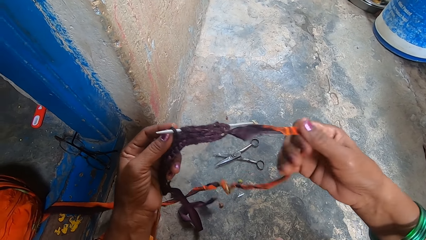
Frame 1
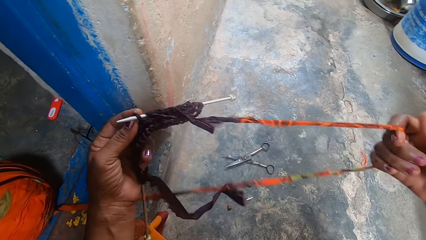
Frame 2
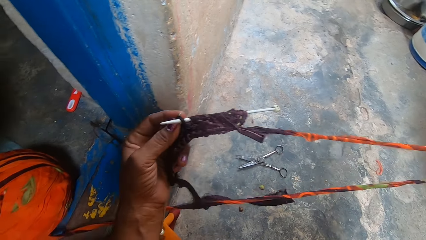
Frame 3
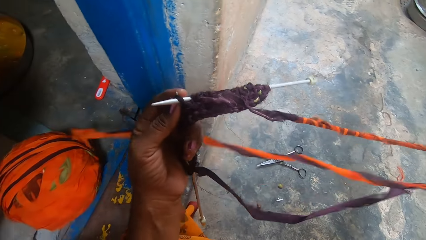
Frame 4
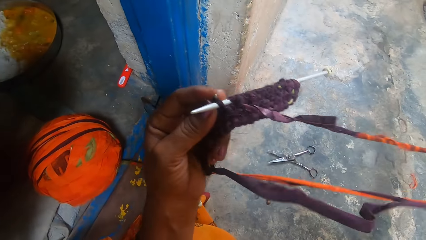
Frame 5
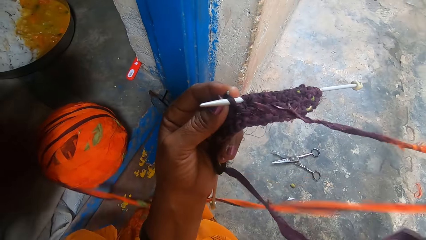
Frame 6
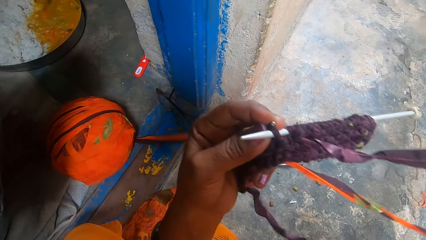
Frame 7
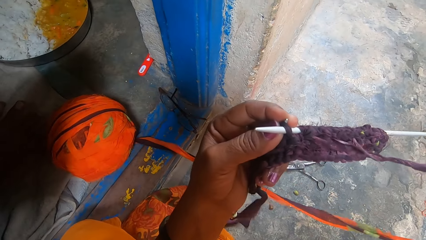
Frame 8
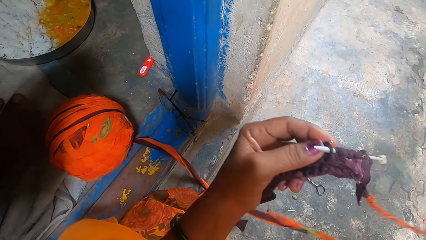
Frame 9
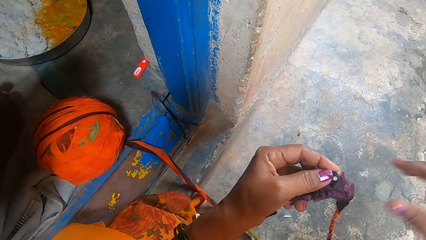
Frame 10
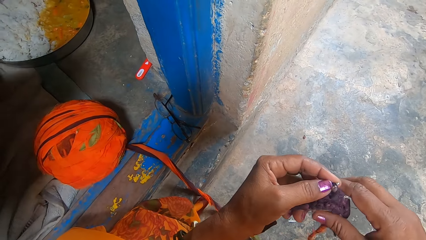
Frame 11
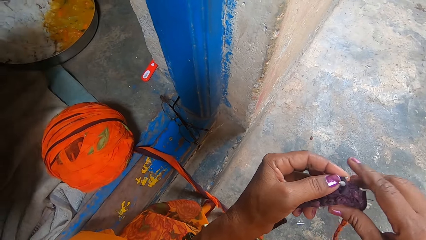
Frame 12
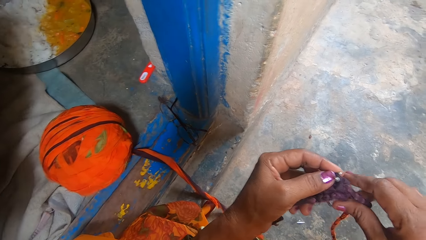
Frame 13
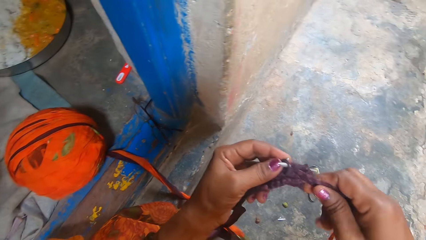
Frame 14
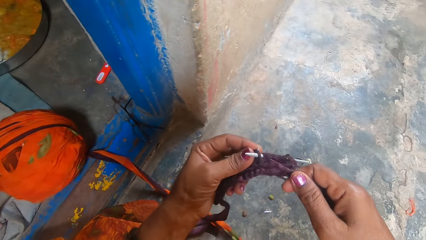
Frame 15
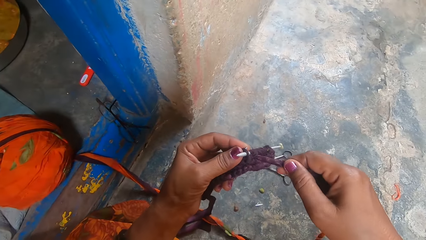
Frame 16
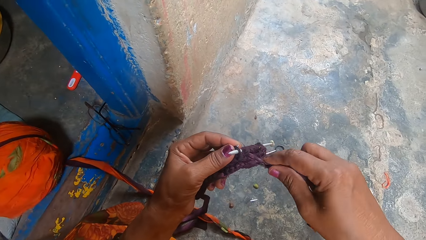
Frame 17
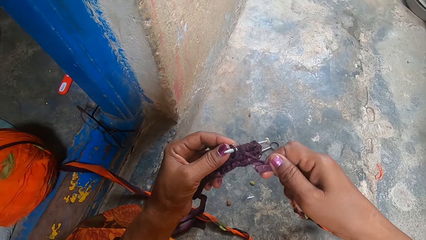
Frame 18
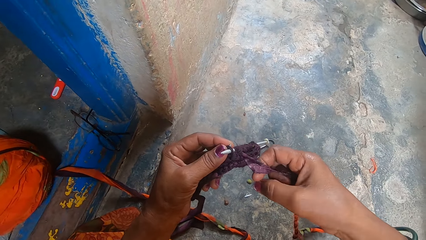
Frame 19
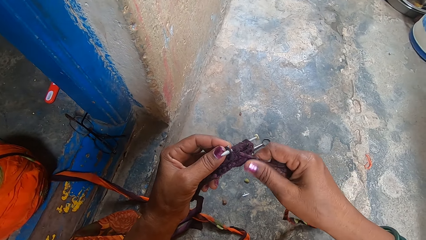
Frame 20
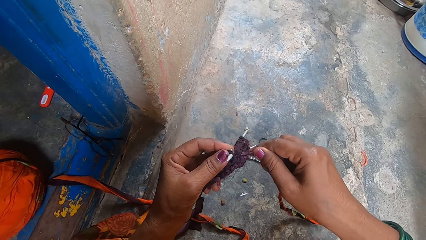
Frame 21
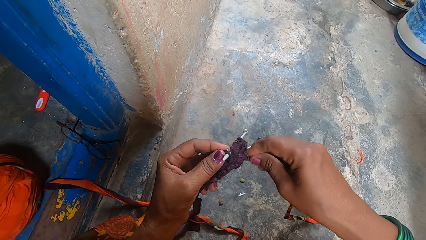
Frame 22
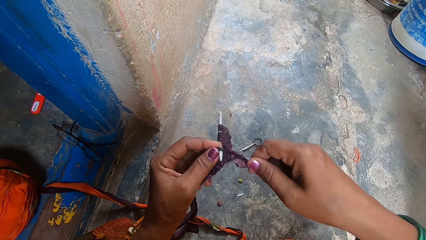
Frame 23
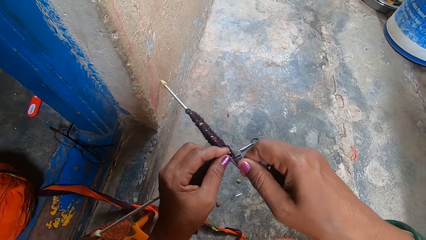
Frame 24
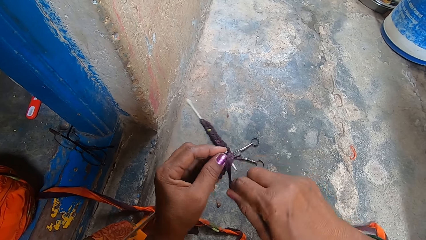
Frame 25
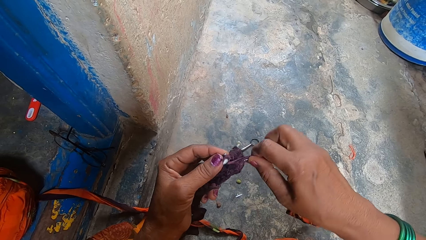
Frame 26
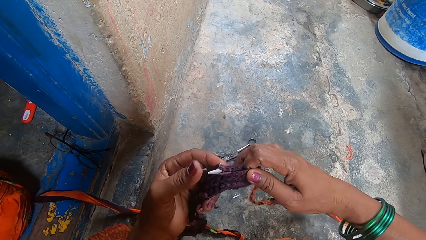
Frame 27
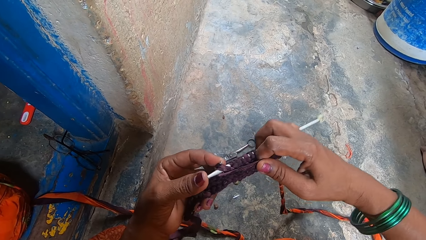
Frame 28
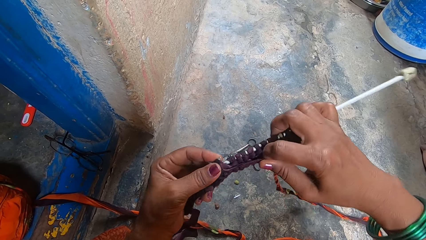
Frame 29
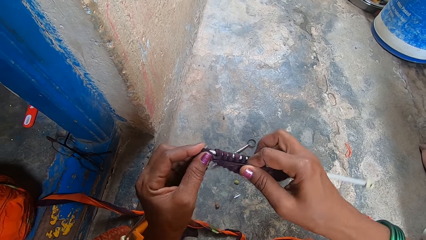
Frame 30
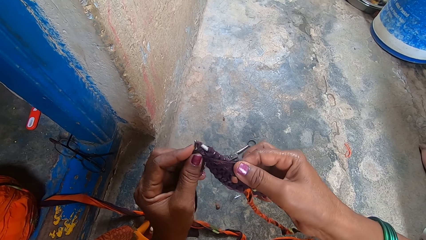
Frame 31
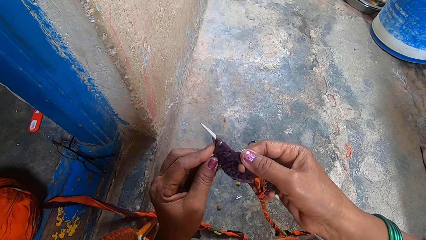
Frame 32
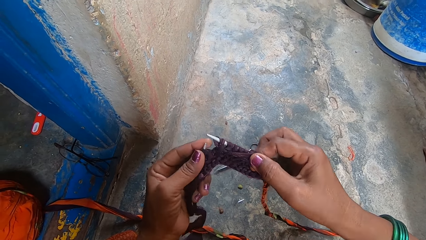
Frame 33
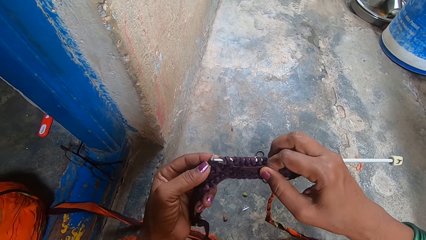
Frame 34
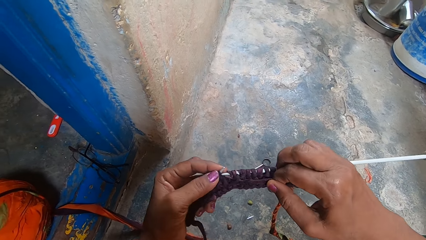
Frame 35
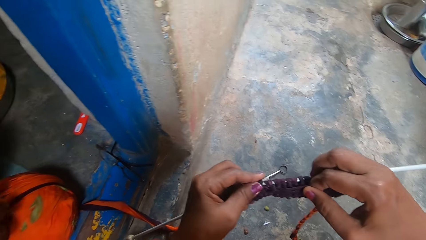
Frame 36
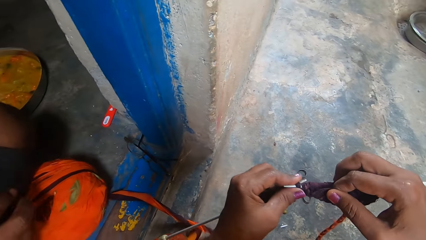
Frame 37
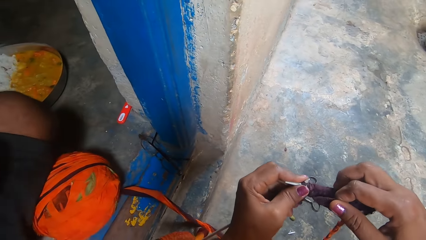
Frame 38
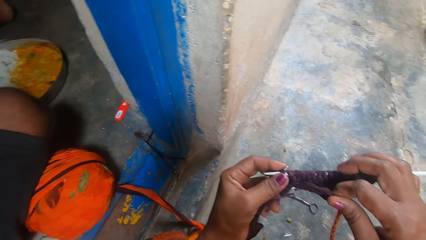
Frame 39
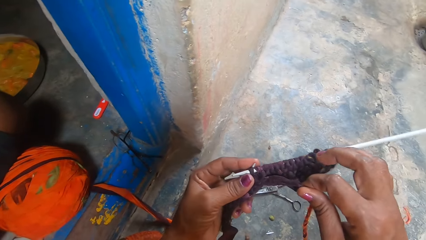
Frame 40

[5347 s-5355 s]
The camera wearer pulls the fabric portion aside. They crochet a fabric with a crochet needle.

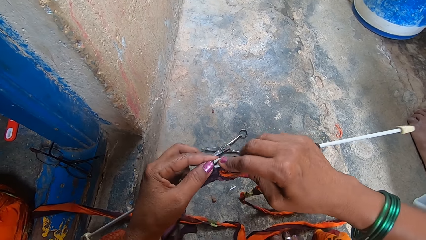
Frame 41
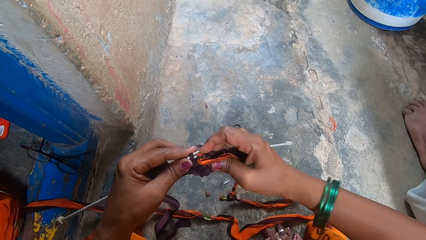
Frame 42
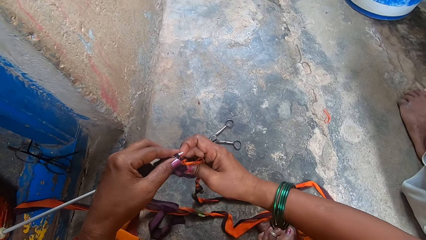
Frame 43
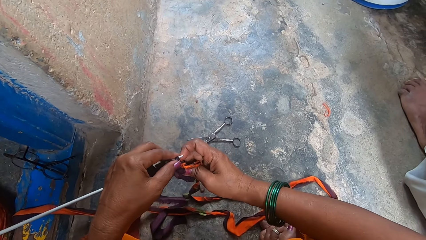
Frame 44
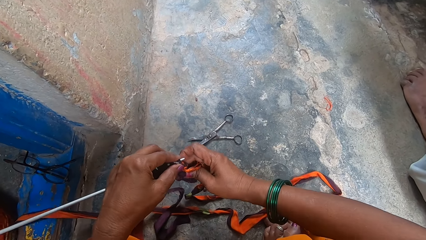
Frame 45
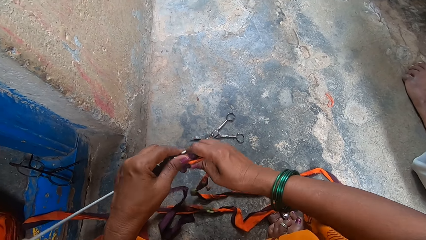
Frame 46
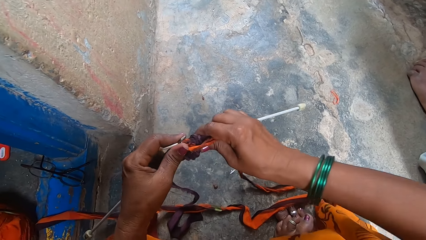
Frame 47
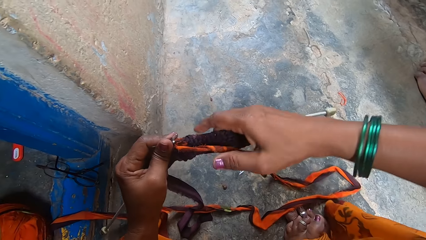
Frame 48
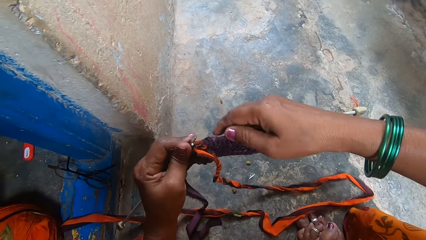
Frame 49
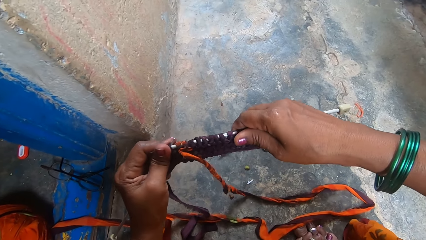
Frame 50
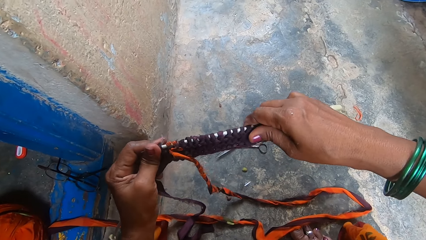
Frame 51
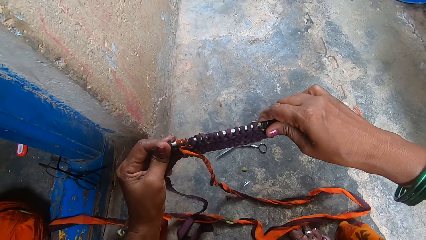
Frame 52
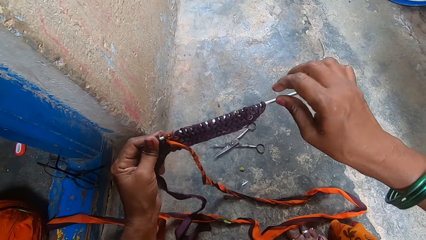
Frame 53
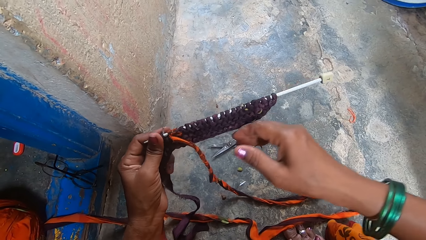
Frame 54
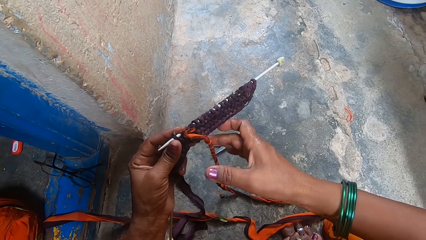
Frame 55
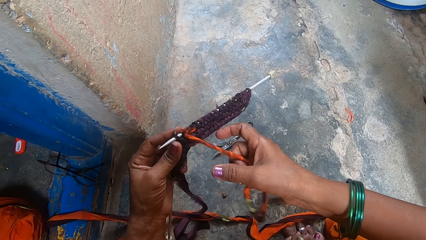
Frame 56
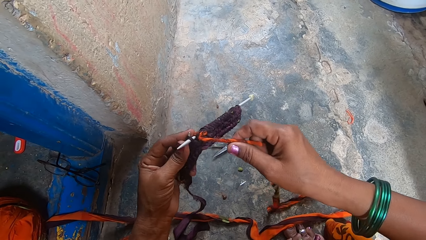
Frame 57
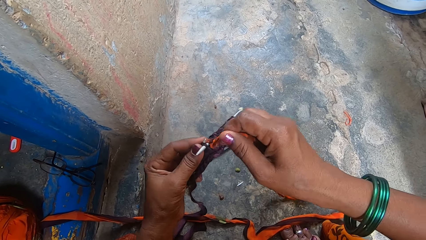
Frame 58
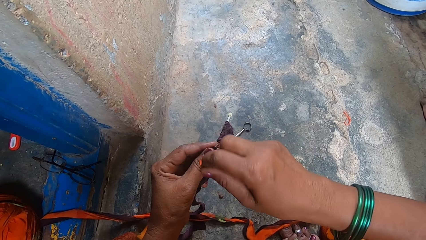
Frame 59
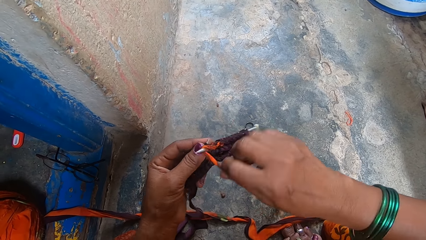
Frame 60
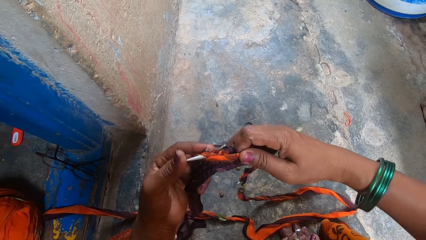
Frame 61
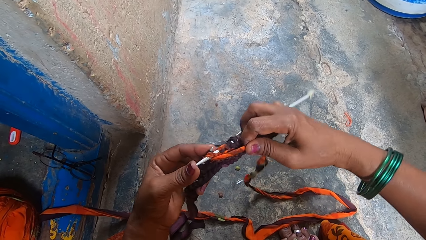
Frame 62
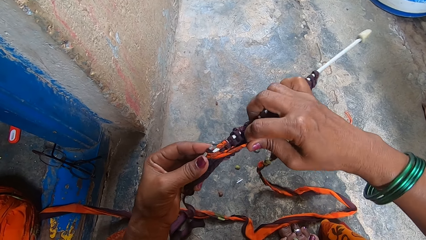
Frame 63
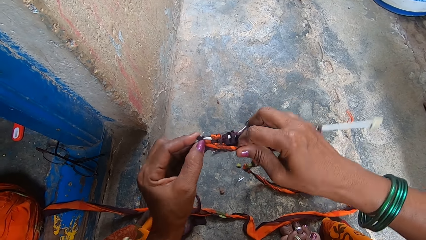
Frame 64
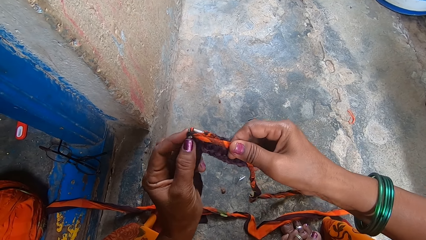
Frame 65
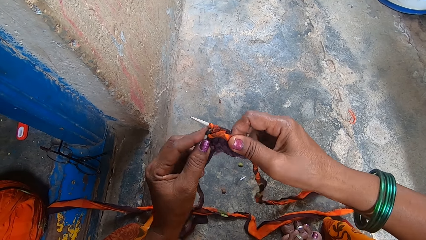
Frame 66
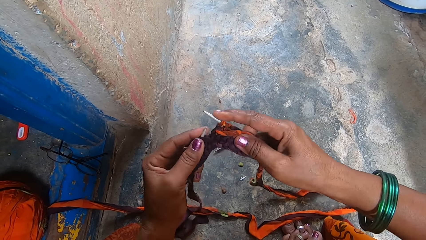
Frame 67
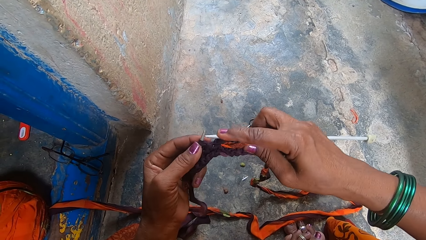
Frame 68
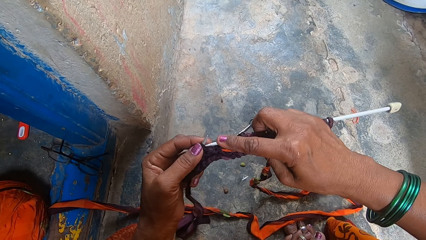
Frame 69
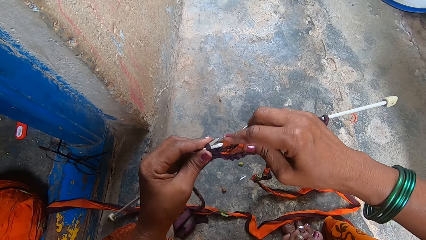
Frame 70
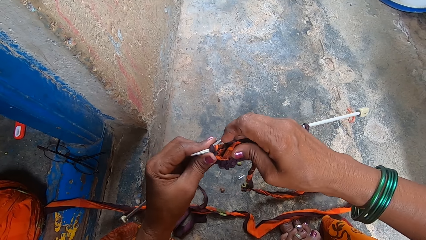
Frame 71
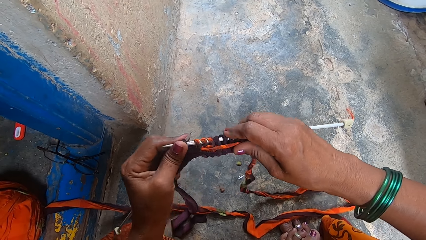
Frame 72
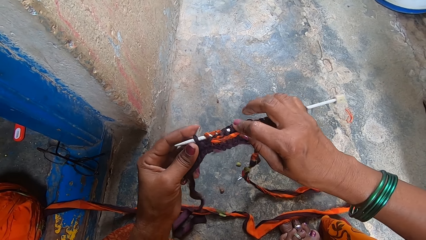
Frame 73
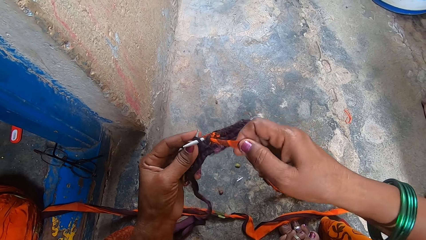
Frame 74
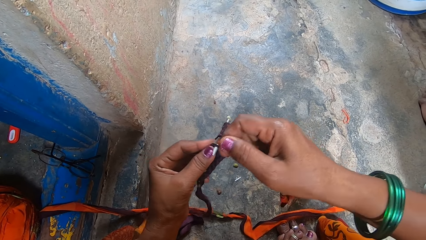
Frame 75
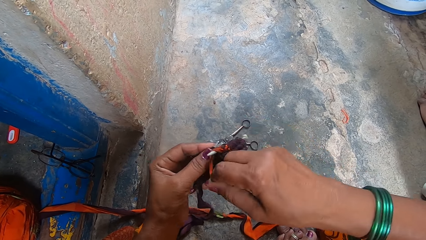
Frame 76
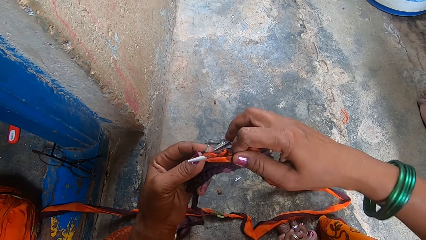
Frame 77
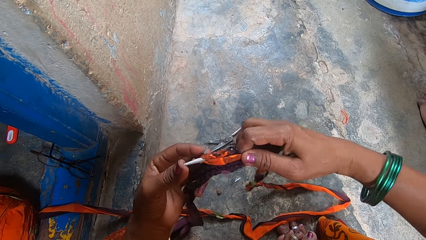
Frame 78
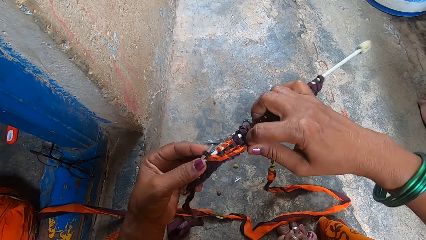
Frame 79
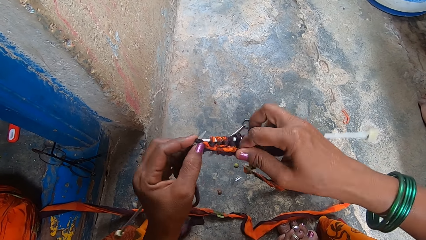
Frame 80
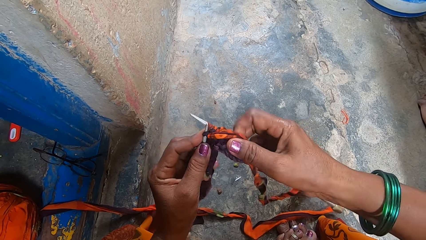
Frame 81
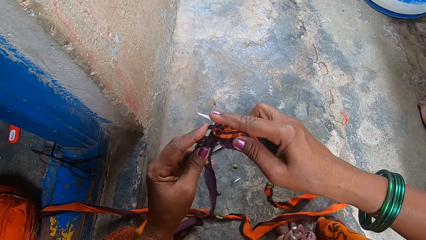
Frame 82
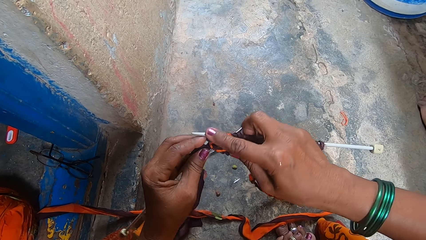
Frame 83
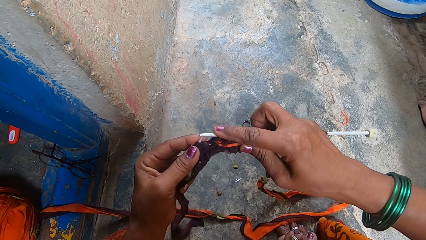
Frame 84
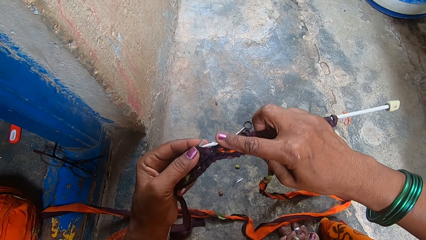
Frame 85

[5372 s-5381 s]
The camera wearer pulls the fabric along the needle. They crochet a fabric with a crochet needle.
